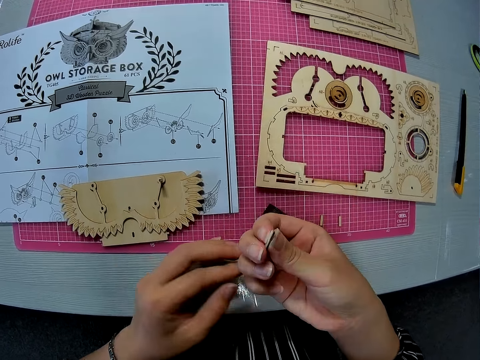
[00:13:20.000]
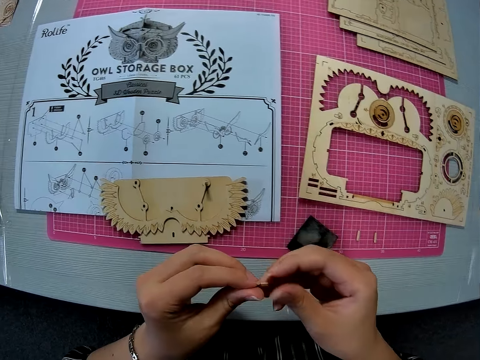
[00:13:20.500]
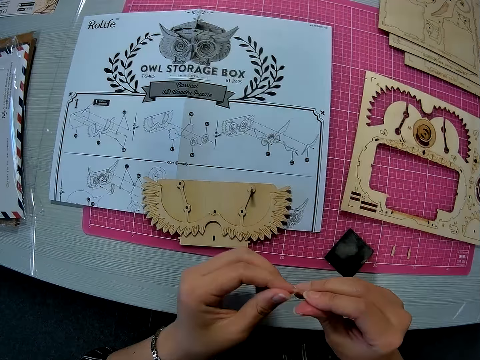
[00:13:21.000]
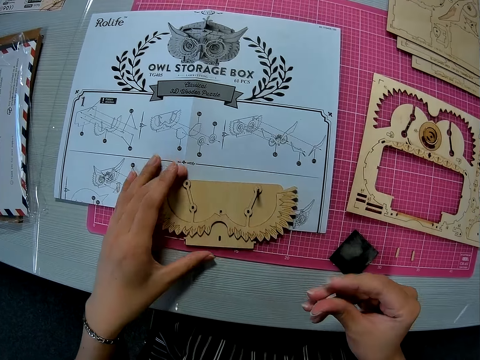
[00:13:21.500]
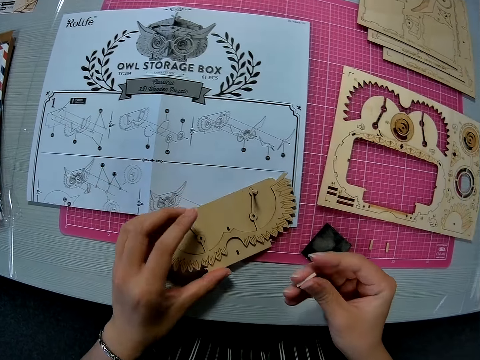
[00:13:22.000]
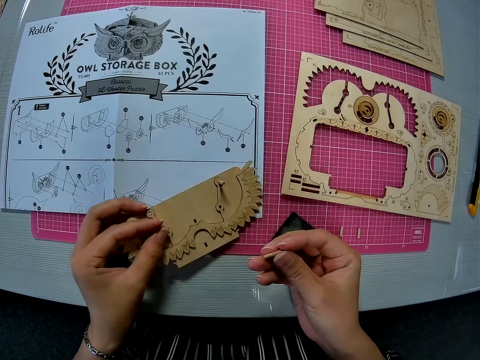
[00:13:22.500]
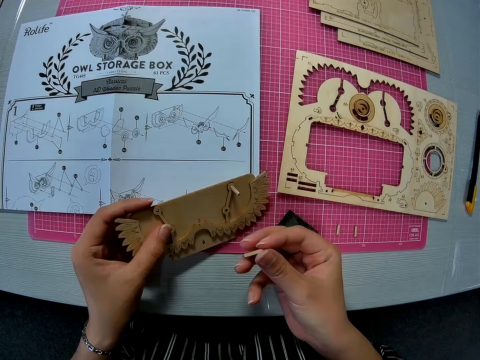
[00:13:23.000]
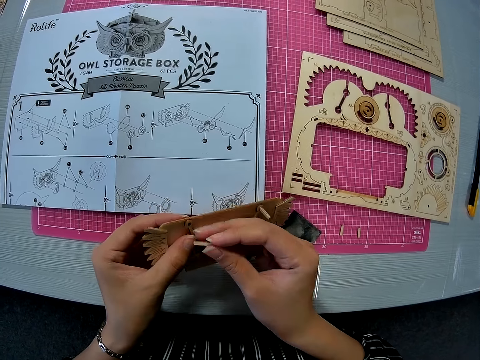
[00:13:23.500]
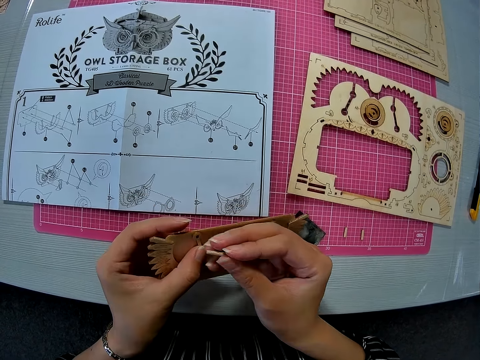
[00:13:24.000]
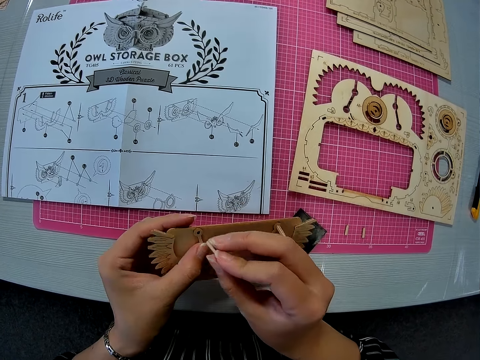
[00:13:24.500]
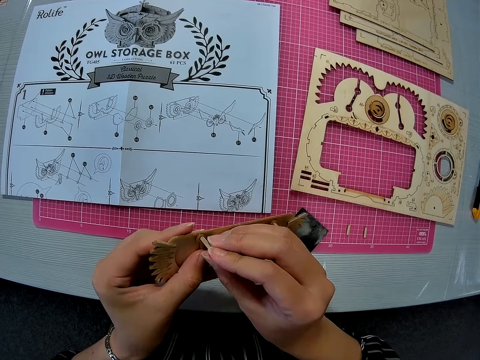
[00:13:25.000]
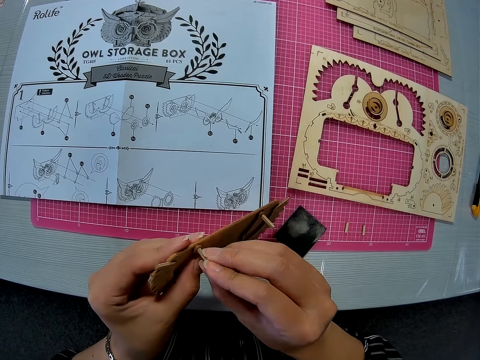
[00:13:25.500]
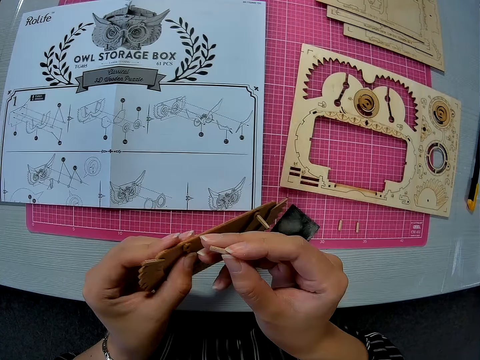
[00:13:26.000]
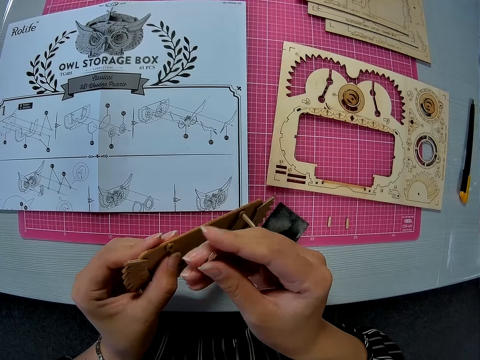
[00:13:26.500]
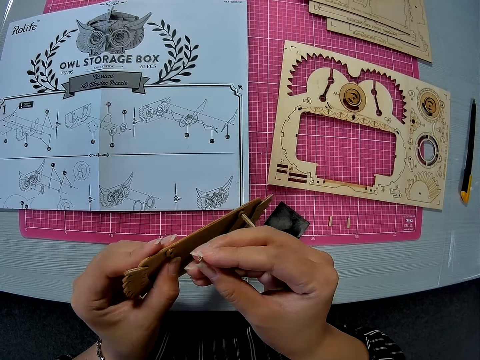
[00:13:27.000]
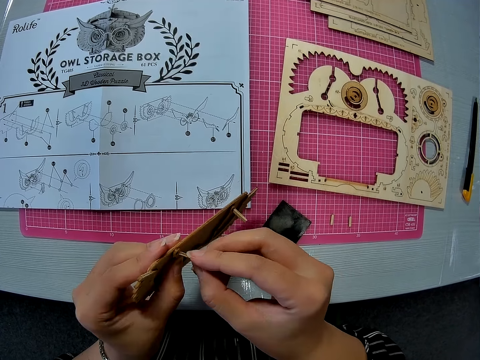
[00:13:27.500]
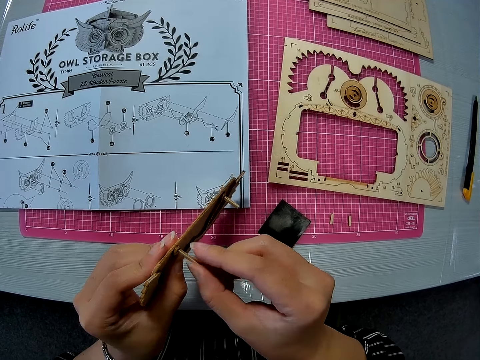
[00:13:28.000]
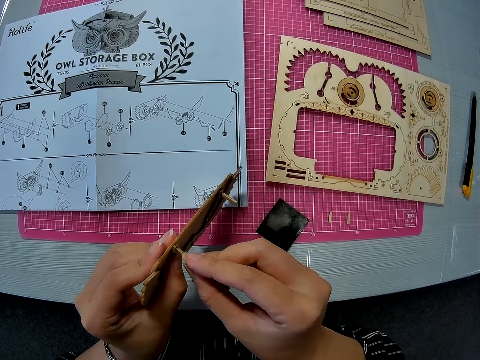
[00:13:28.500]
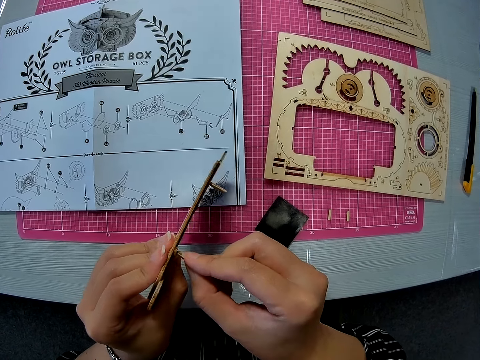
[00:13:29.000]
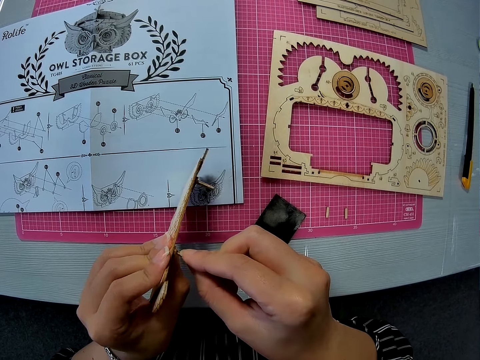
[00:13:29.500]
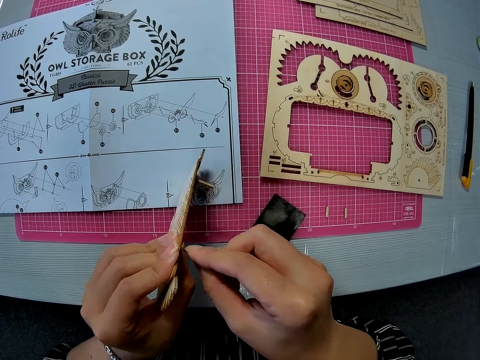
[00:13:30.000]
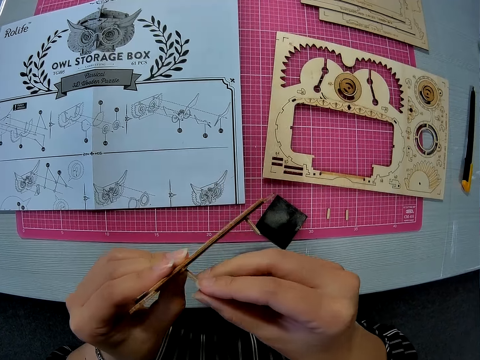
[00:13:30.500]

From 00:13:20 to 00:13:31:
The camera wearer looks at something. She twists the pegs with both hands. She picks up the pegged piece with her left hand. She inserts the wooden peg in a hole on the pegged piece with her right hand.

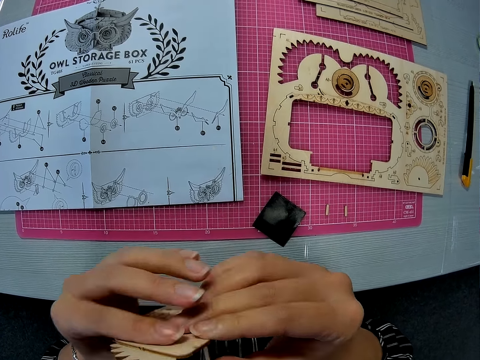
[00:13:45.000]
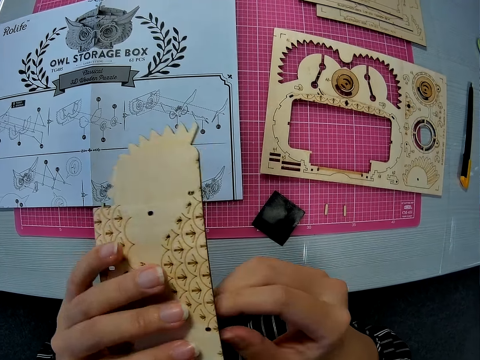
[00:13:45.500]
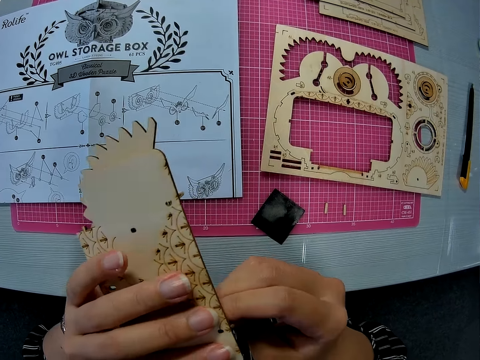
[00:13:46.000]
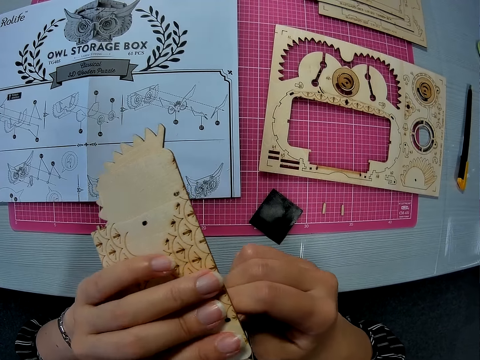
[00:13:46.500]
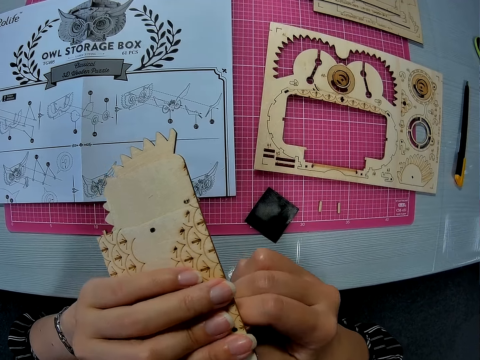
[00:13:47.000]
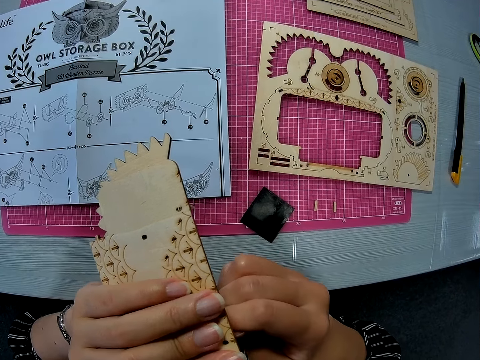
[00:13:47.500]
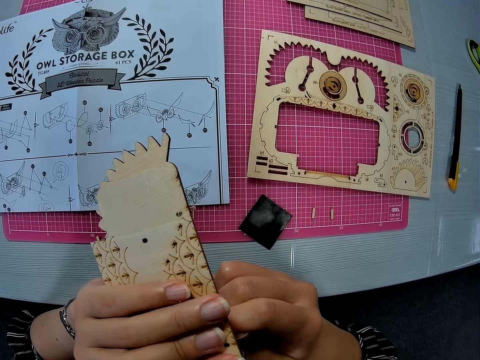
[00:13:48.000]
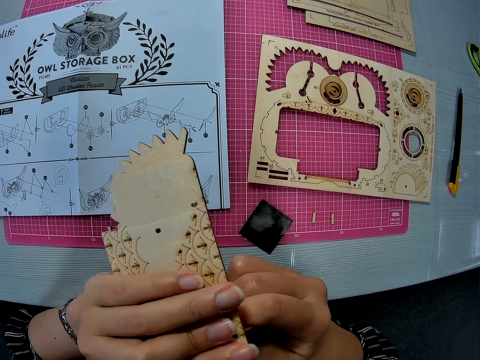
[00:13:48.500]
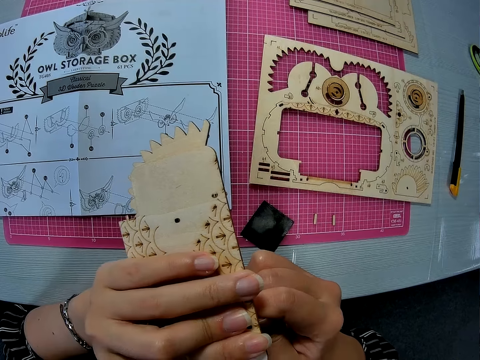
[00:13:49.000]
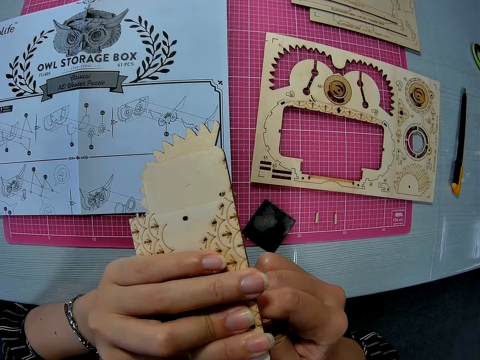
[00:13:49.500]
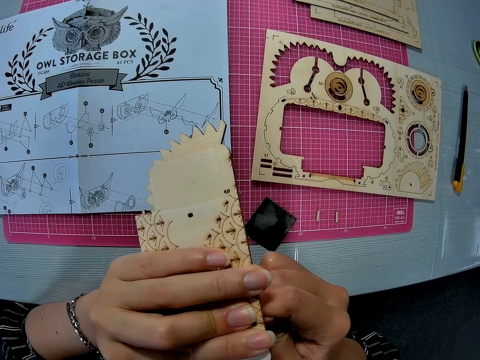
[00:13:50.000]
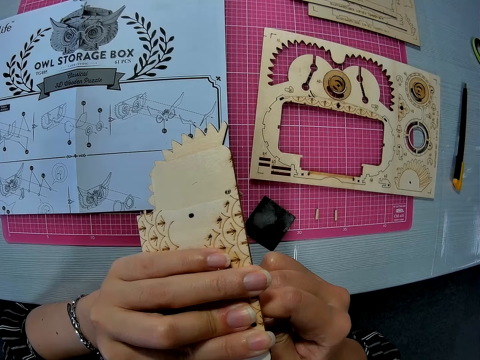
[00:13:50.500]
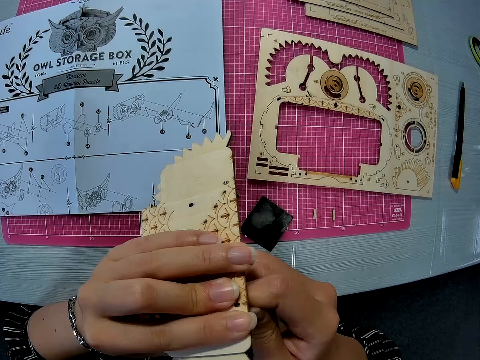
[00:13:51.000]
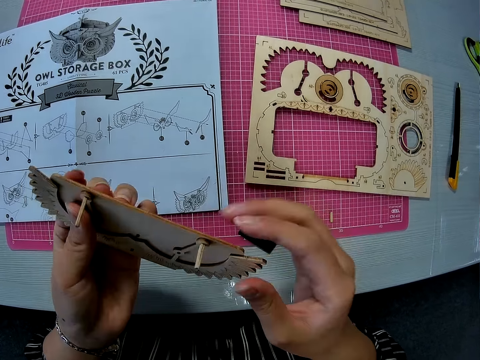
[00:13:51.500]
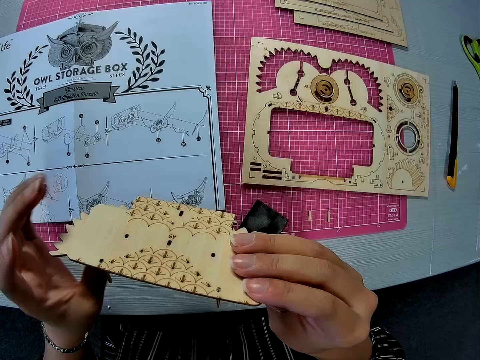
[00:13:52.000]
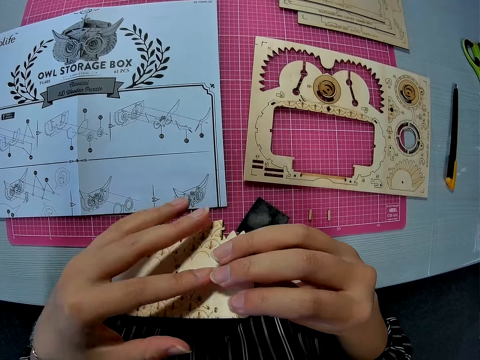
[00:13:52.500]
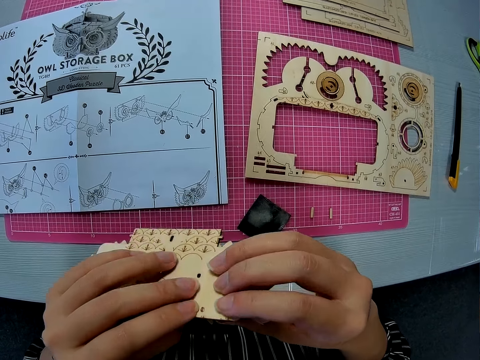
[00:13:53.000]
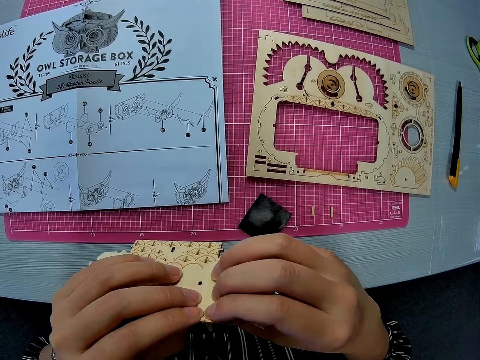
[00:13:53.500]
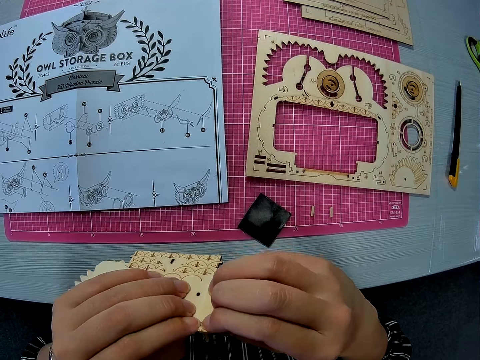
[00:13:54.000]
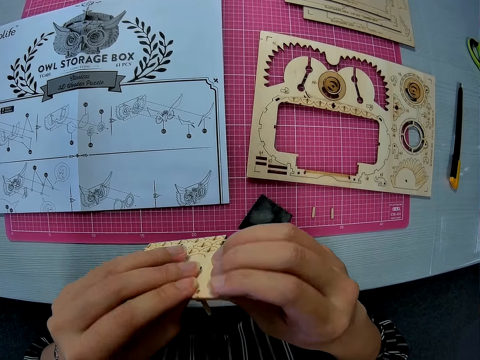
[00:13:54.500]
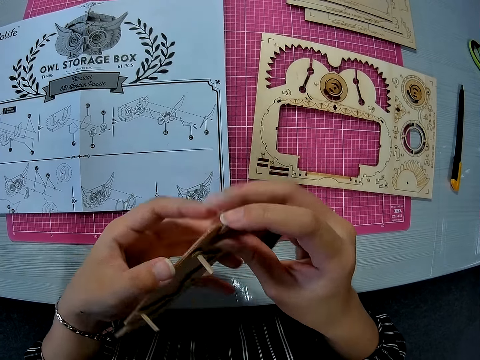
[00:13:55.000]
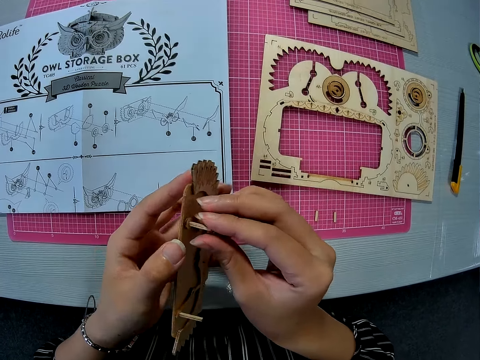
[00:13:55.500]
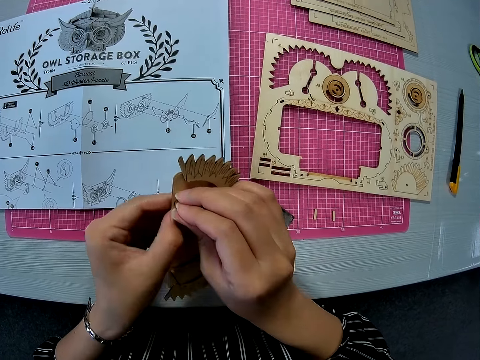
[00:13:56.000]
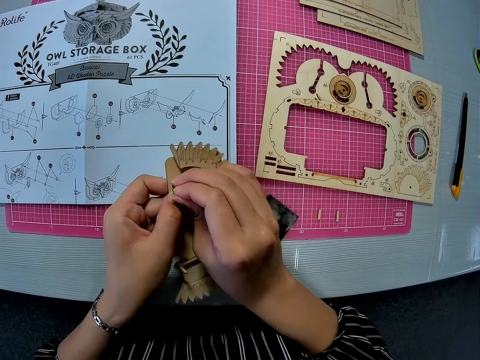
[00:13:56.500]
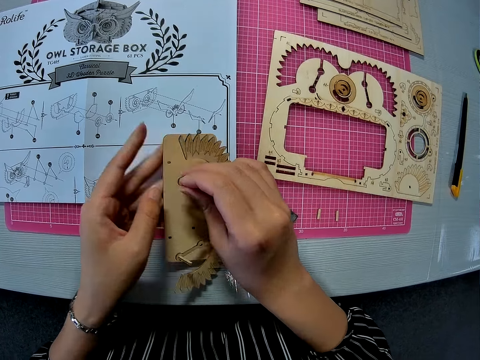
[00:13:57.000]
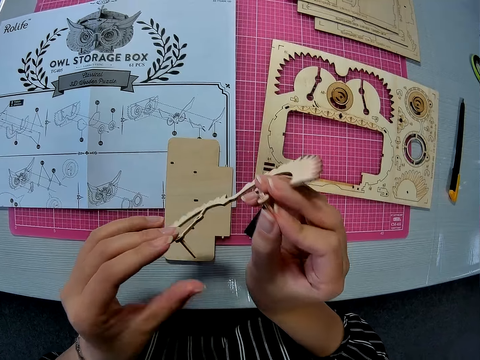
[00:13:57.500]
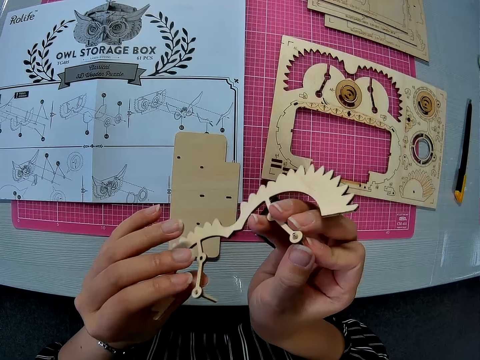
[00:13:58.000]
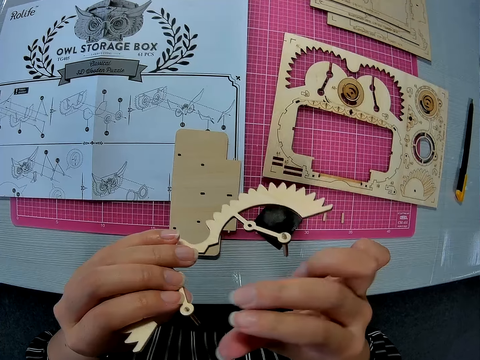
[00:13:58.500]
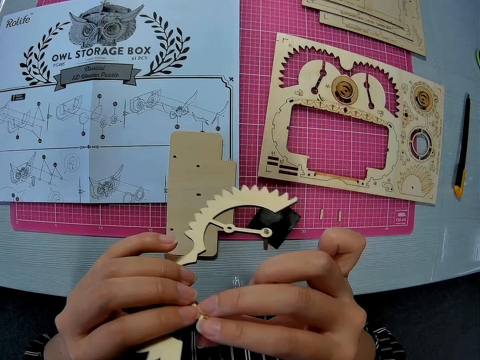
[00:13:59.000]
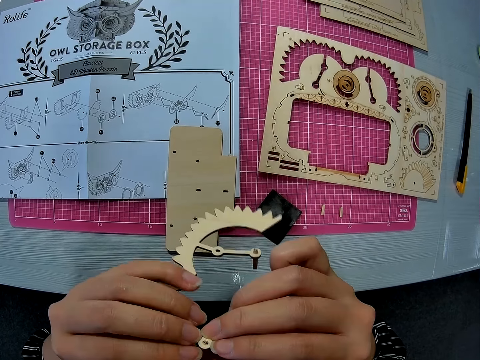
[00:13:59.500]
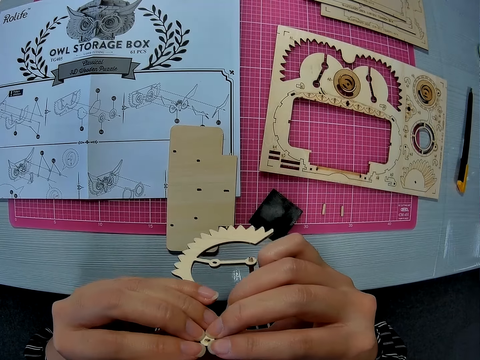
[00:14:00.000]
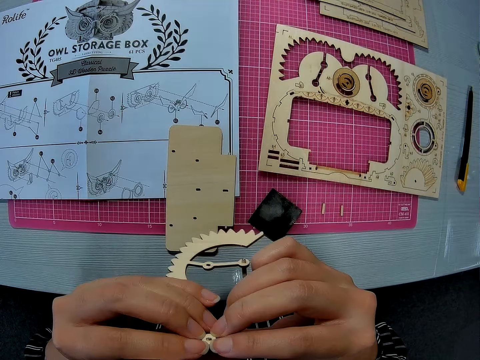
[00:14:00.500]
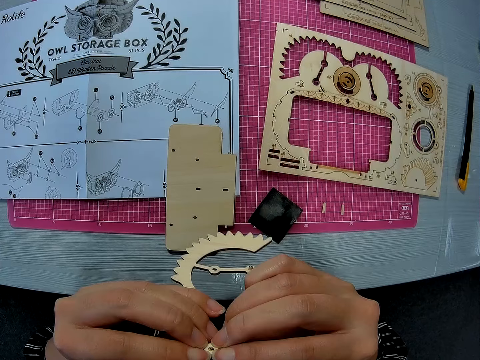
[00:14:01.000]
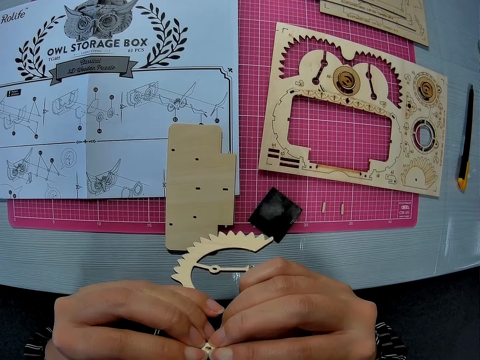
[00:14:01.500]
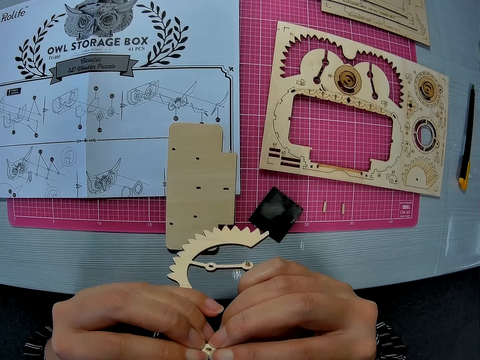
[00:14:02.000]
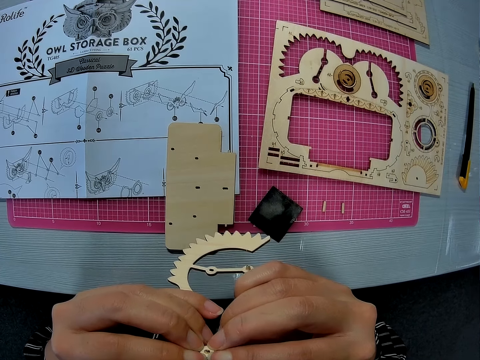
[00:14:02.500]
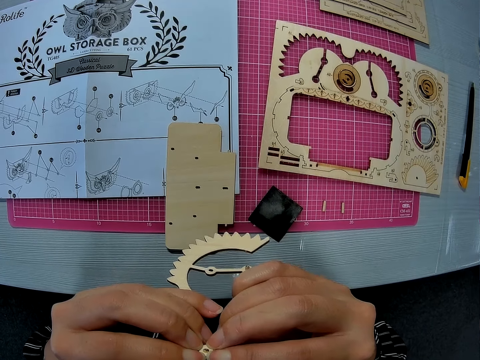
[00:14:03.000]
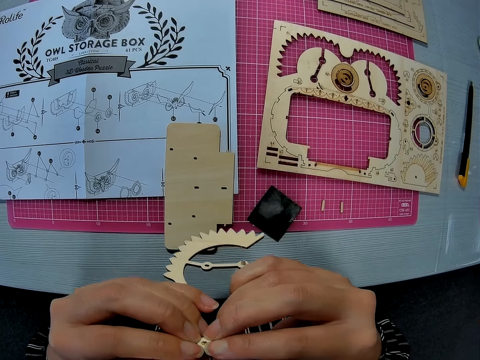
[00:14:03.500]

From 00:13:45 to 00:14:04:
The camera wearer turns the paperboard over. They fix a piece of wood on the paperboard. They turn the paperboard over. They remove another wooden peg from the wooden piece. They fix the piece of wood on the paperboard. They drop the wooden piece on a paper instruction sheet on a pink sheet. They hold a carved piece with both hands. They push in the wooden peg on the carved piece.
